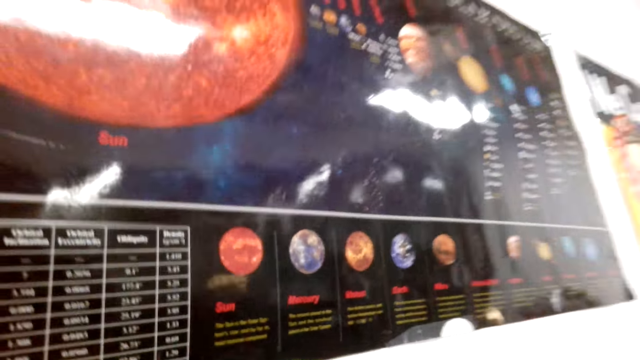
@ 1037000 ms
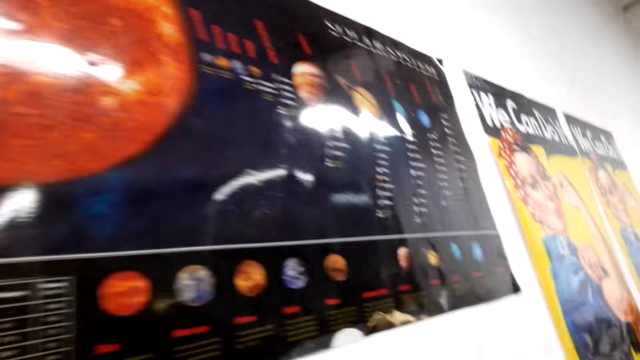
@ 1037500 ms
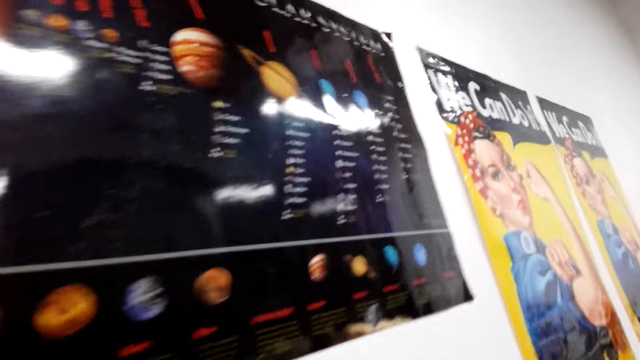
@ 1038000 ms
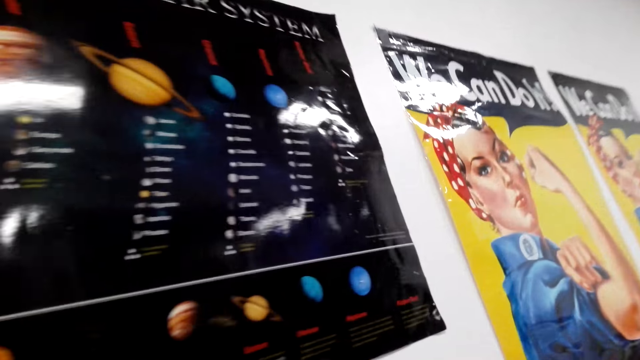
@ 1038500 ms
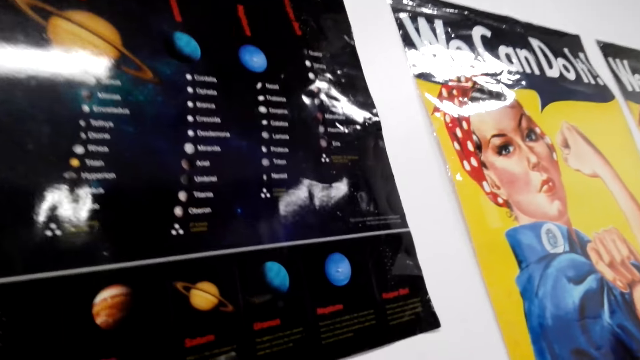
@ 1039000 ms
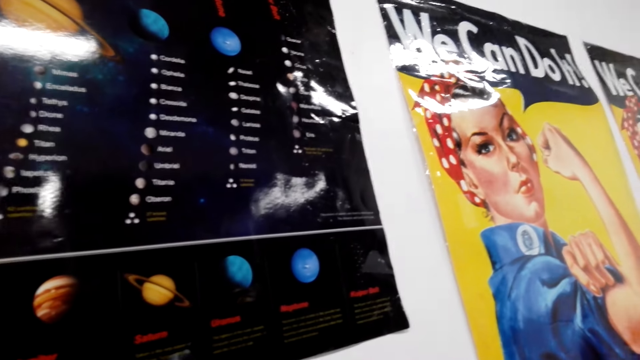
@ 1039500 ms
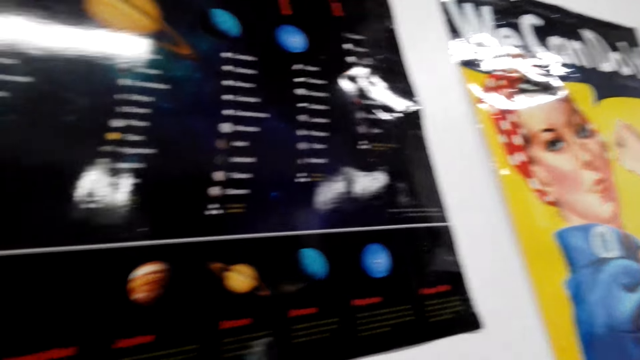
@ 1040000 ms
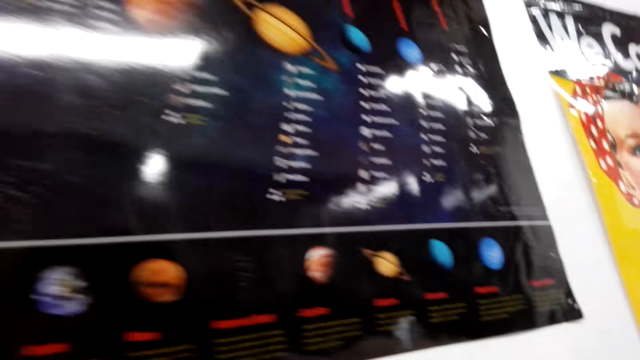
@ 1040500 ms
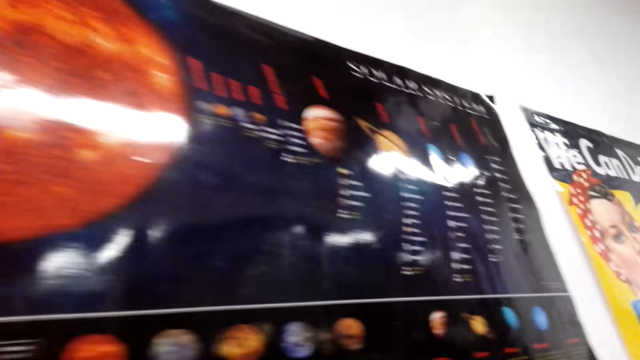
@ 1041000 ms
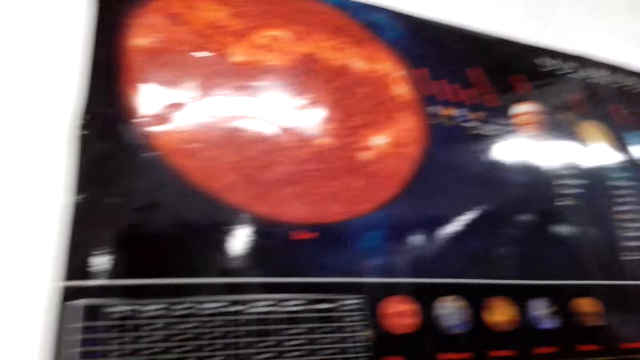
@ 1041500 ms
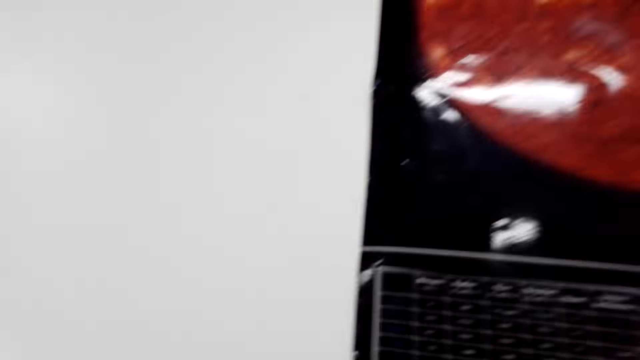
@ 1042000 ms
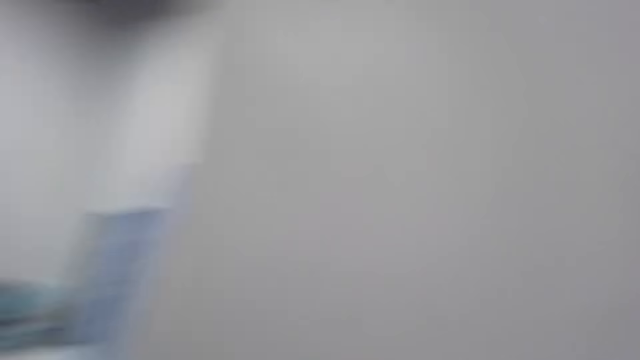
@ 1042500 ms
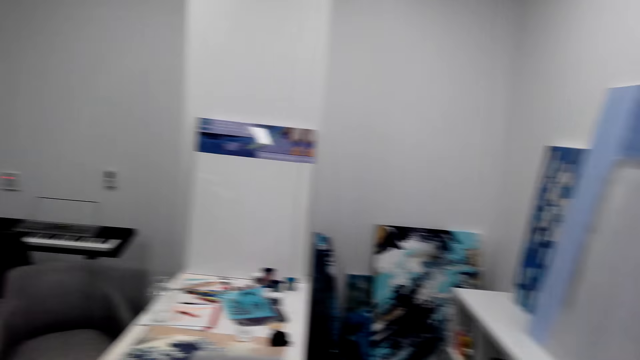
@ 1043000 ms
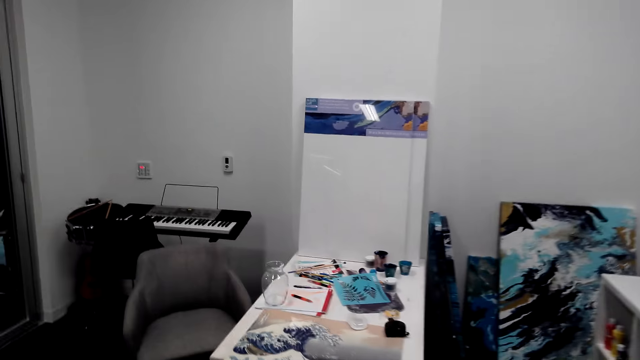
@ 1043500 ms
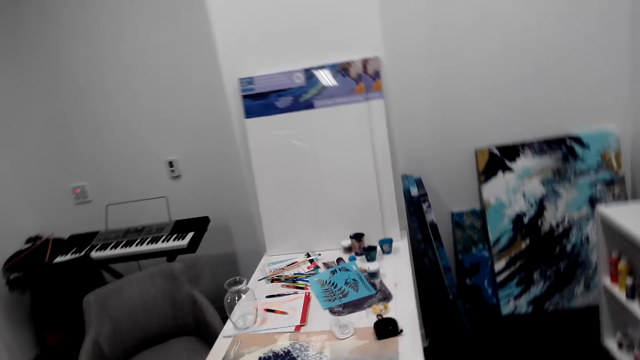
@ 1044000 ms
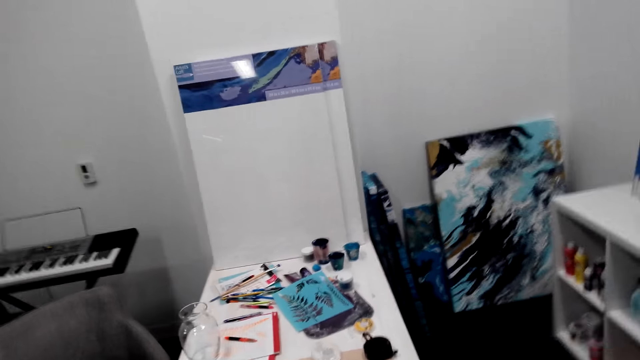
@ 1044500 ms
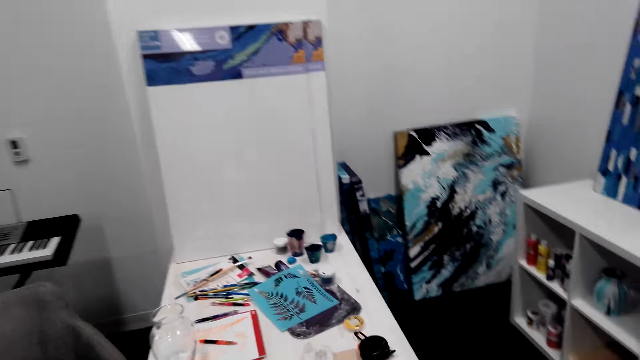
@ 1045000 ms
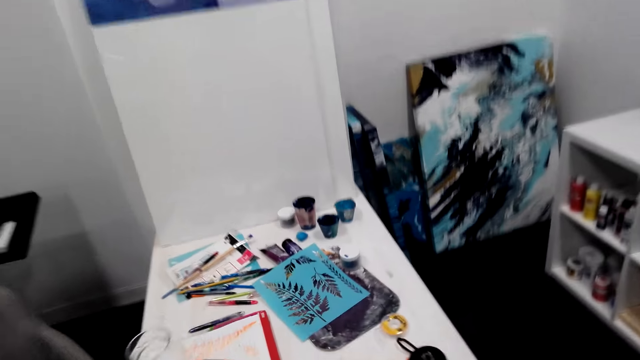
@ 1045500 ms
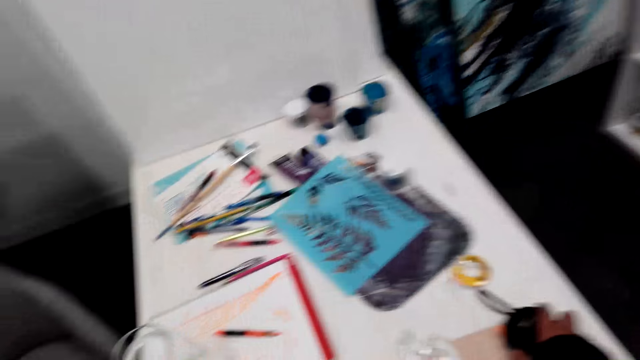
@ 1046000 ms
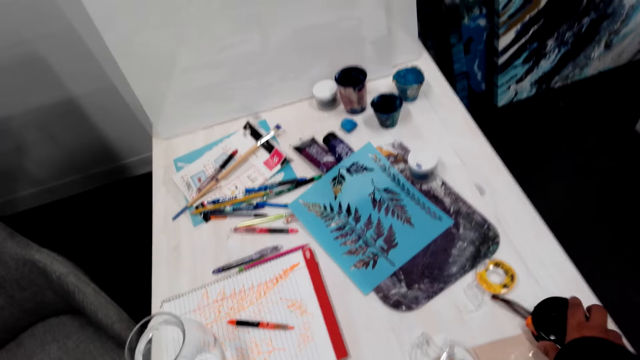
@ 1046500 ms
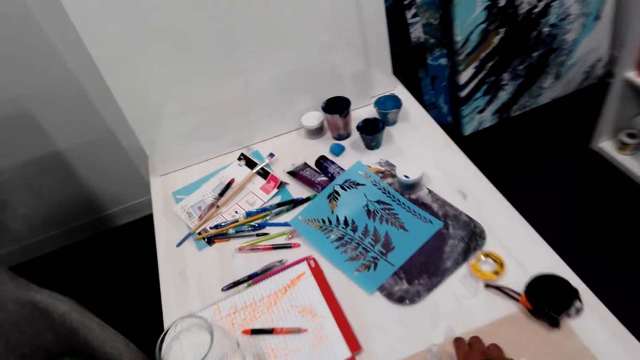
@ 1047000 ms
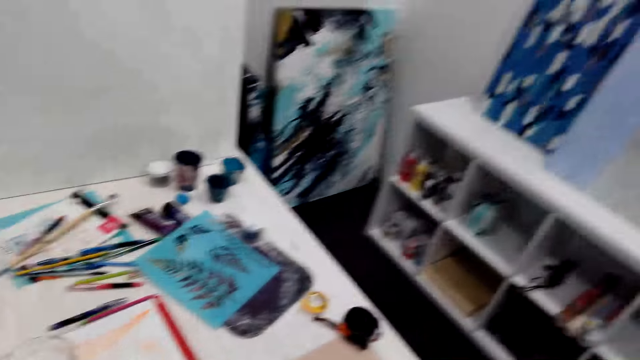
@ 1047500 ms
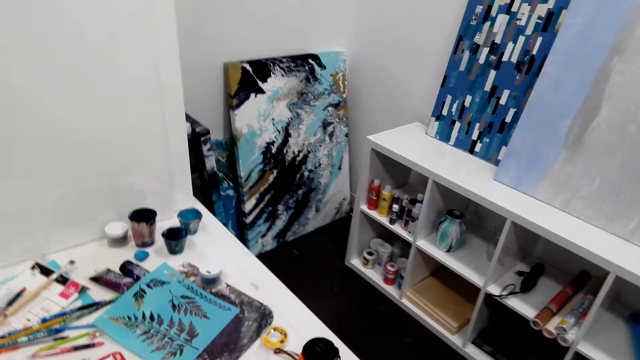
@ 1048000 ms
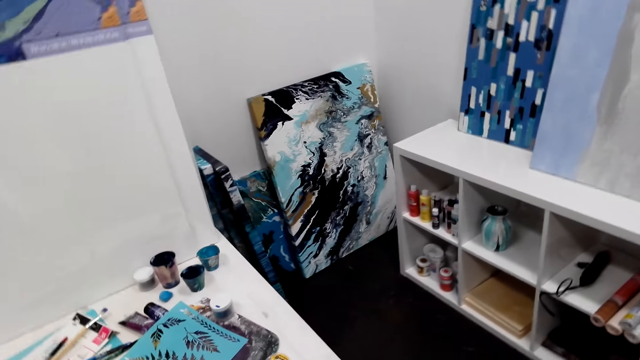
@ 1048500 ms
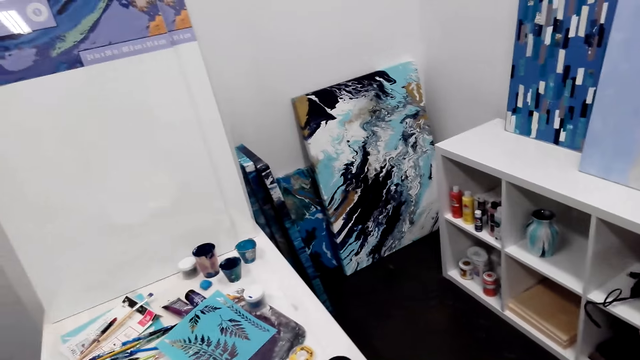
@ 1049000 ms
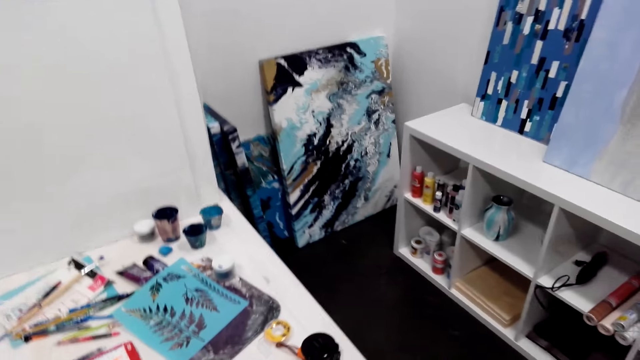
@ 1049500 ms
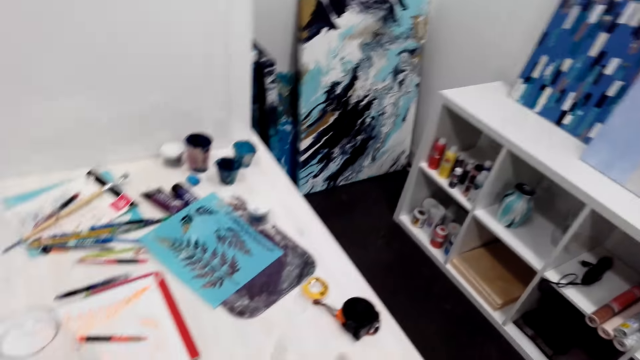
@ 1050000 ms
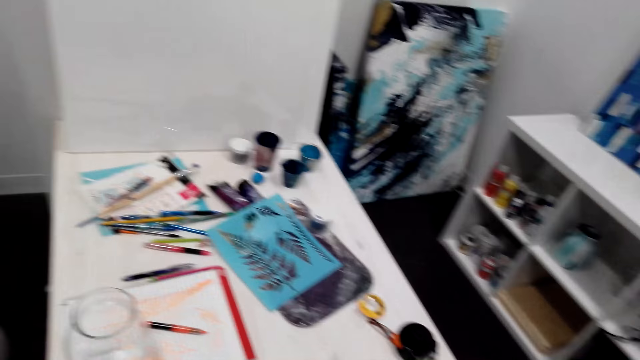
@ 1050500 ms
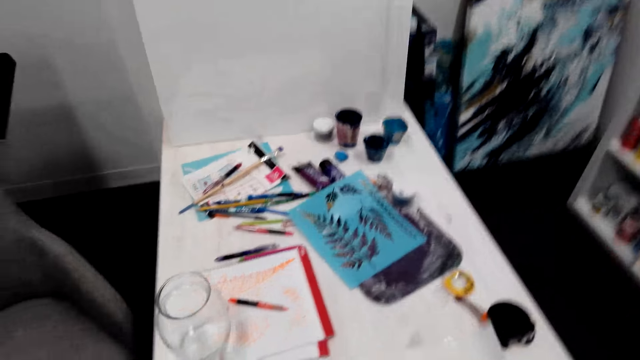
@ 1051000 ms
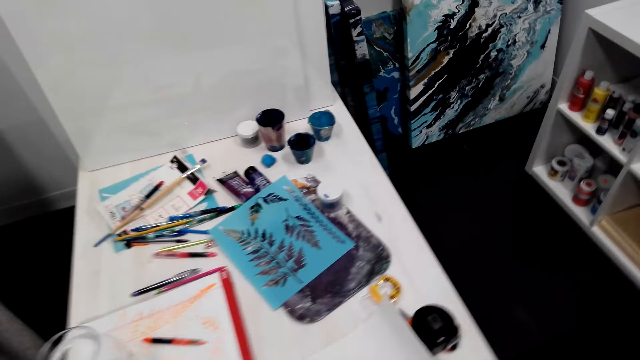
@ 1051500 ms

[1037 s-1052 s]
The camera wearer moves around. They walk around the house. They touch the tape measure on the table. They pick up something. They stare around the house.

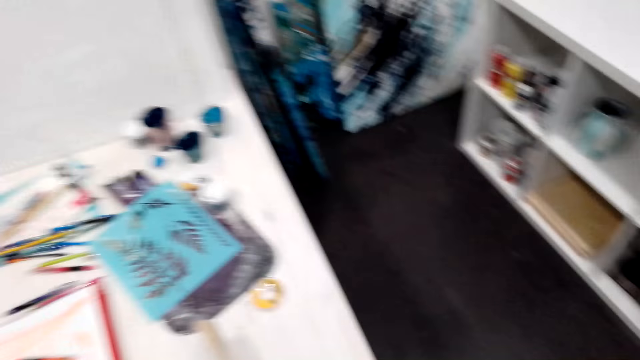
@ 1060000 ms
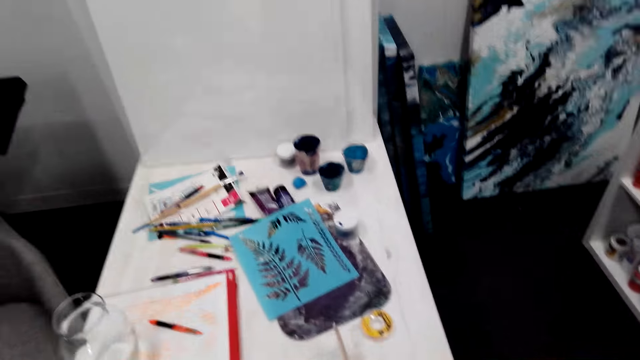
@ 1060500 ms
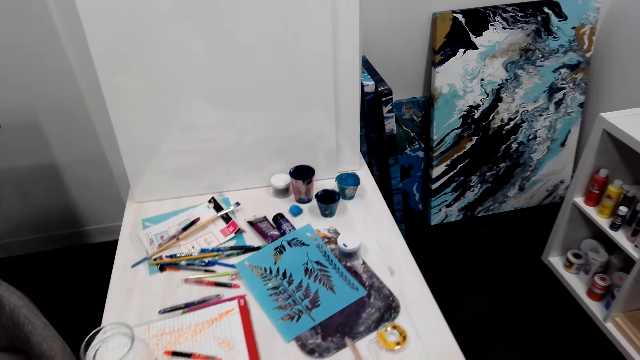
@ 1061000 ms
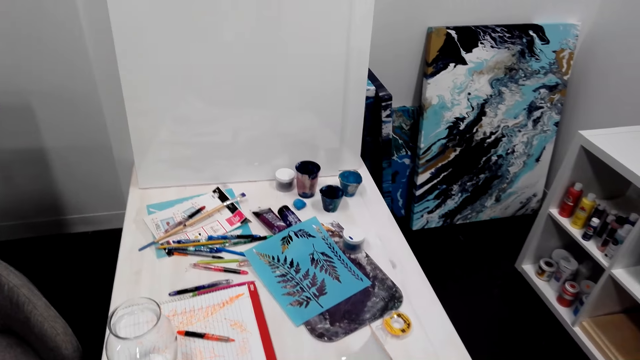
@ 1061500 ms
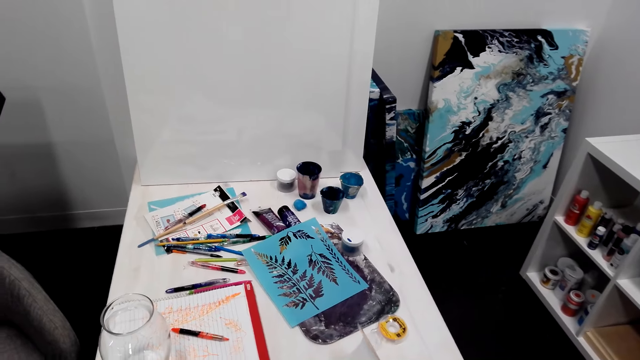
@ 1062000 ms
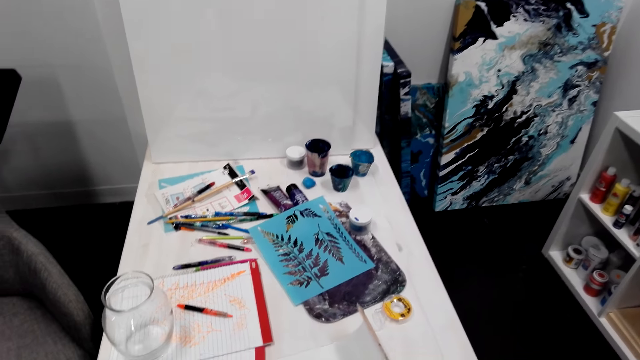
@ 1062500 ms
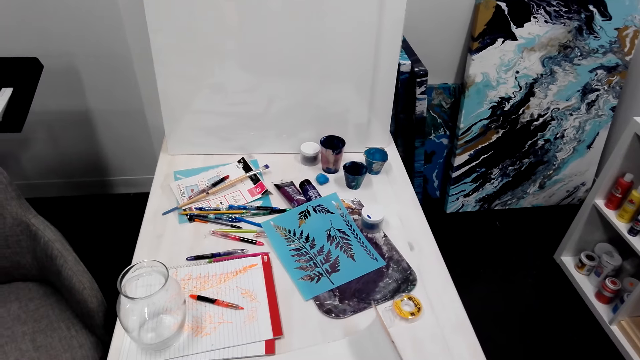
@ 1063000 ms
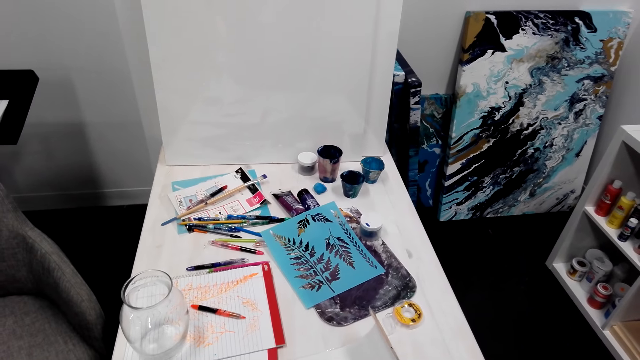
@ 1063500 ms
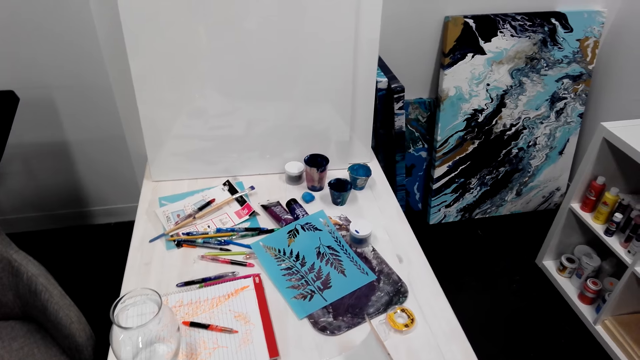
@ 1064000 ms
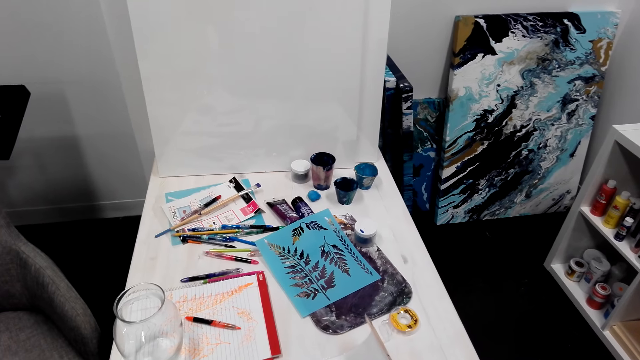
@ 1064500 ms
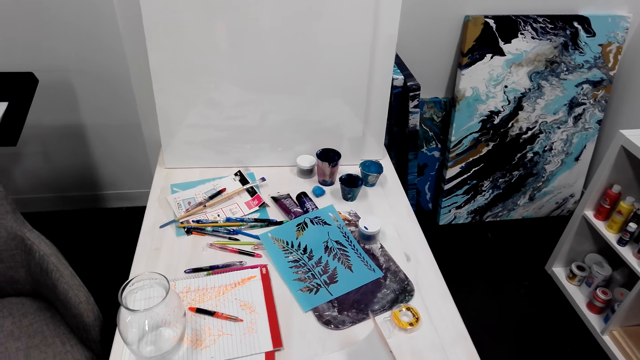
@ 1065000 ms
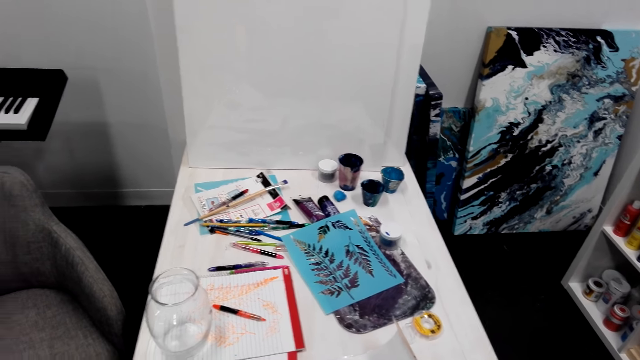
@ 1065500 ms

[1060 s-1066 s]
The camera wearer moves around.
